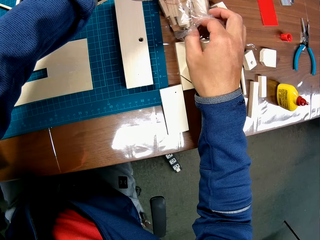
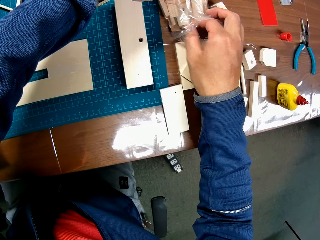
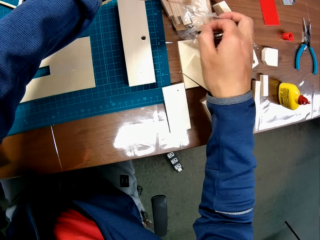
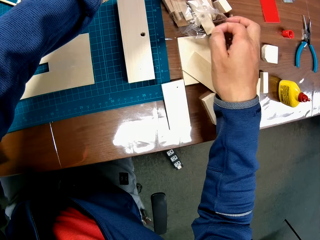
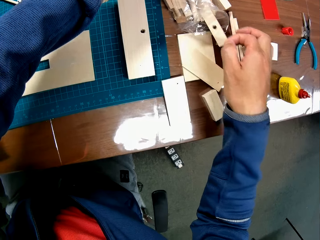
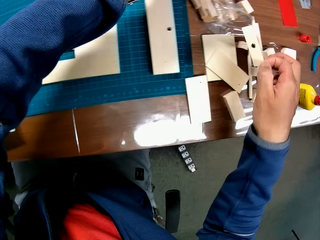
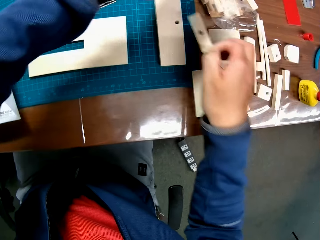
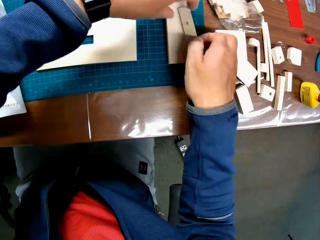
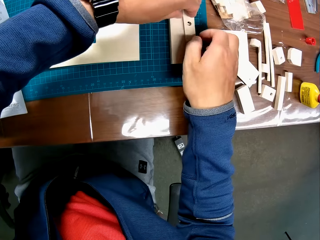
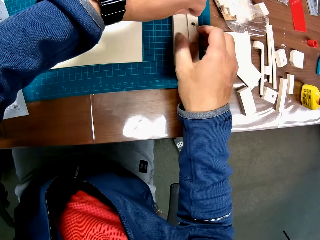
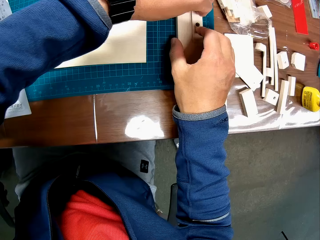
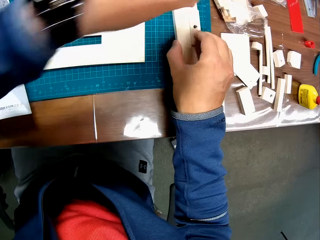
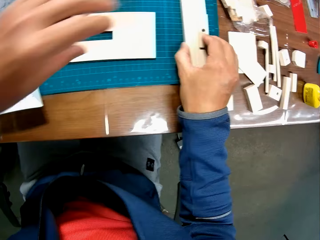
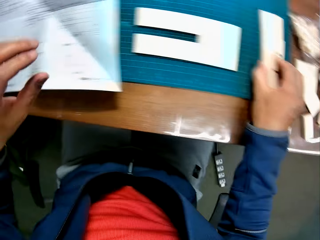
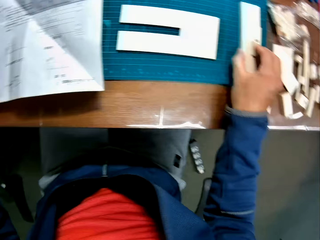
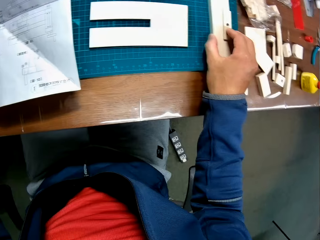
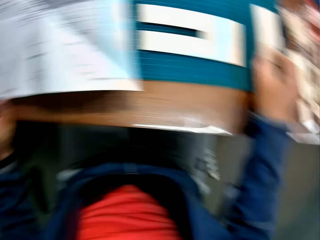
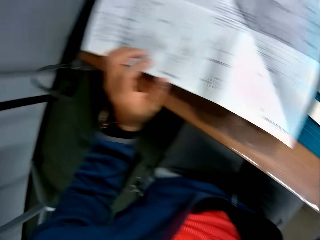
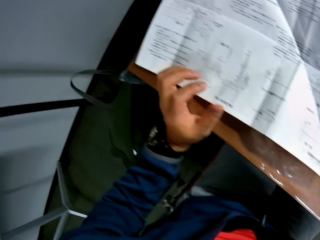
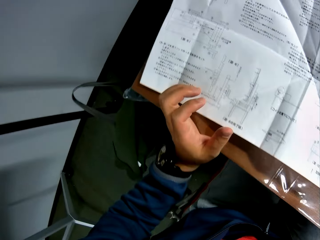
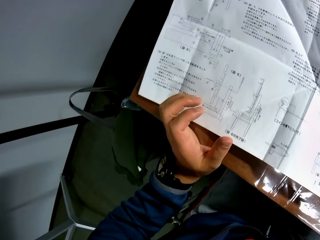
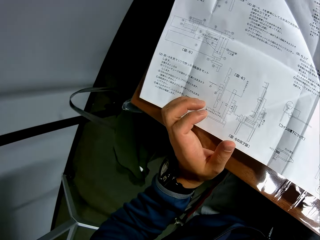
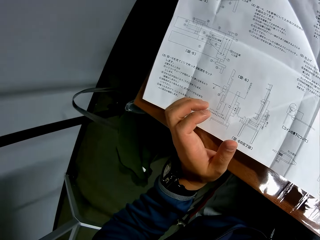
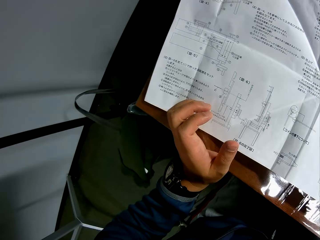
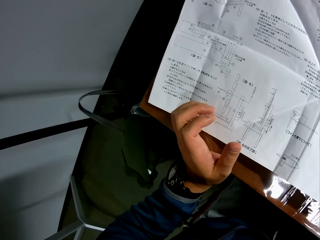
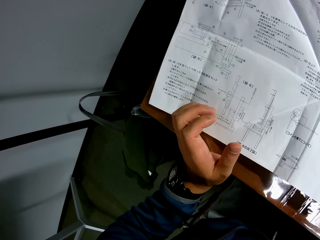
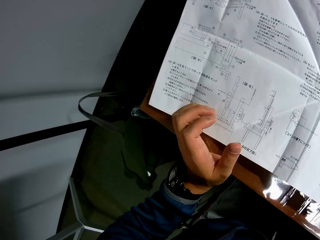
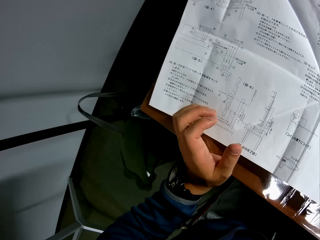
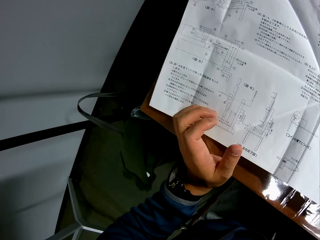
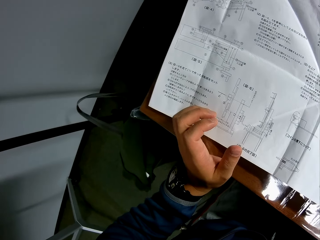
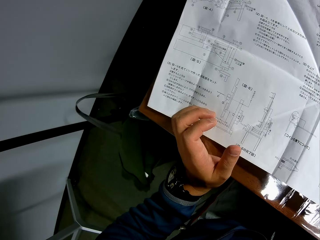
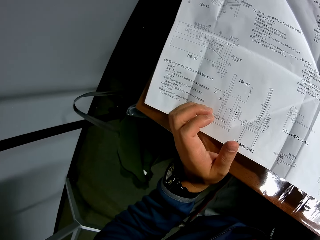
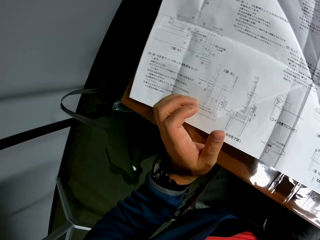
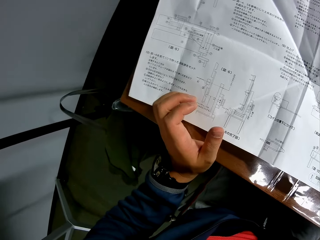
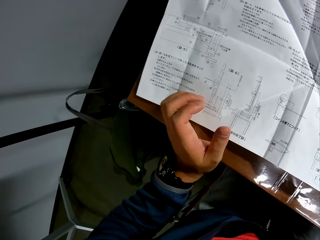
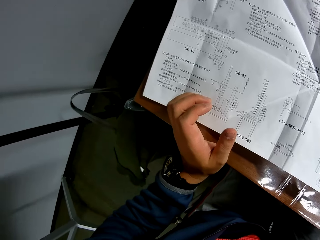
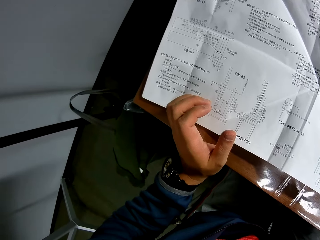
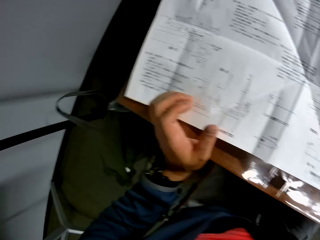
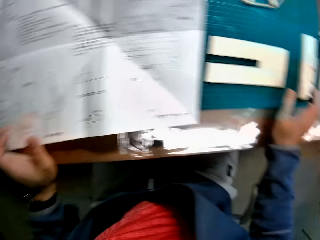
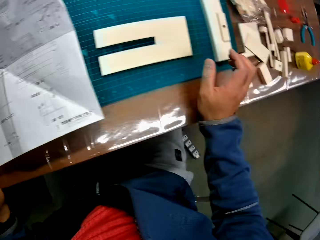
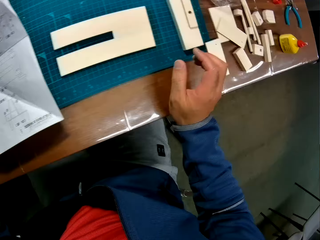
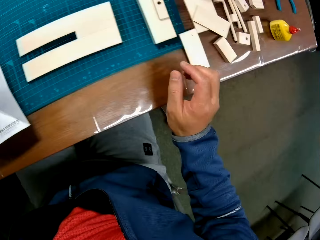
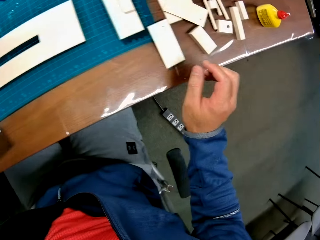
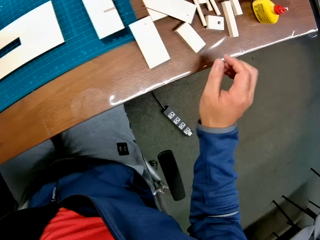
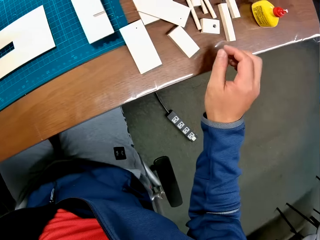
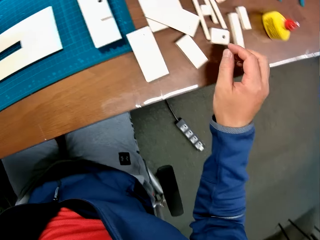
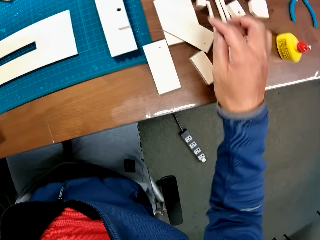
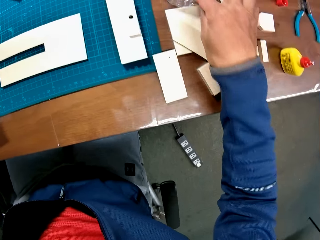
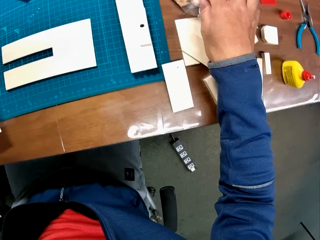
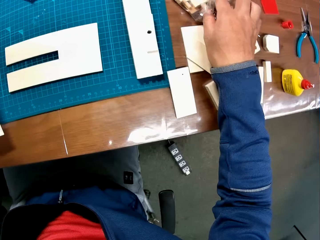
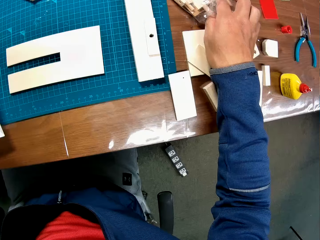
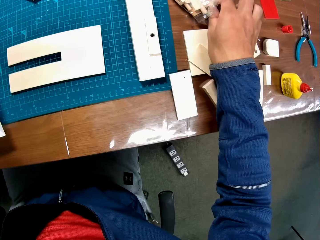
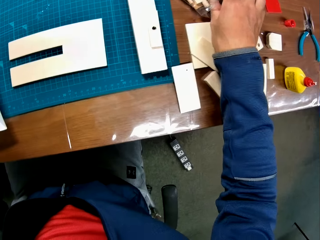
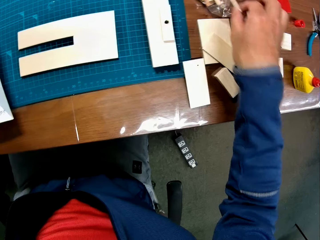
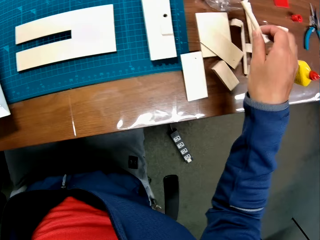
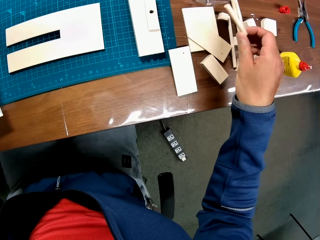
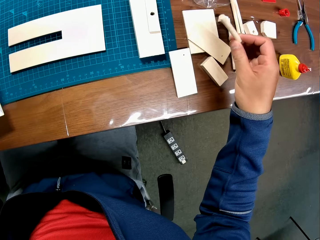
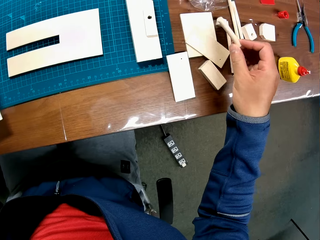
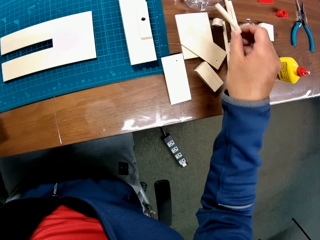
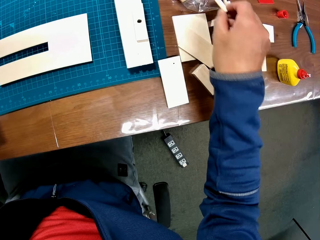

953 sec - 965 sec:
The camera wearer places the model piece on the model piece on the green sheet. They put together the woodcraft chips. They look towards the instruction manual on the table. They remove a model piece from the nylon of model pieces.

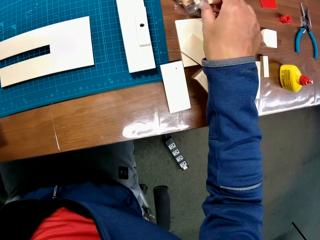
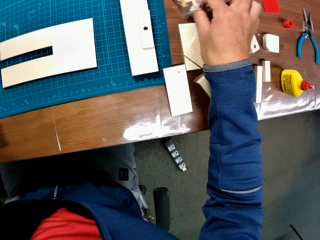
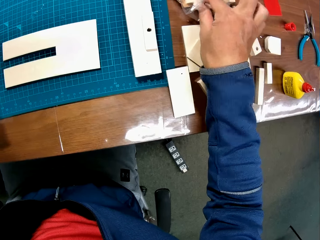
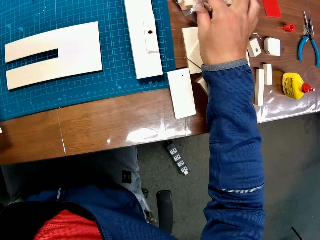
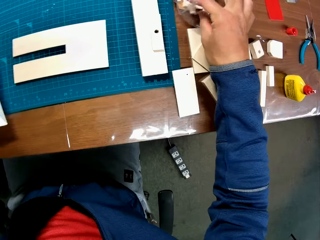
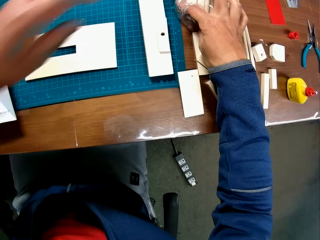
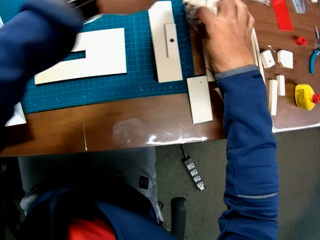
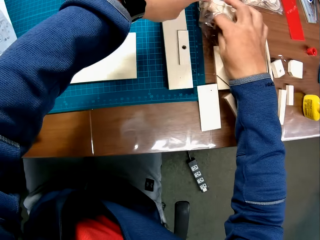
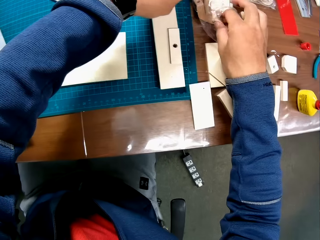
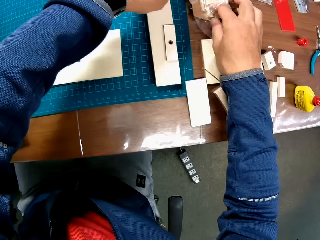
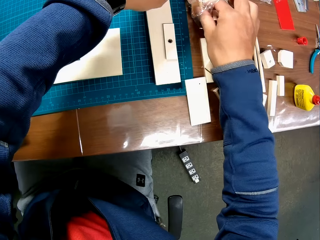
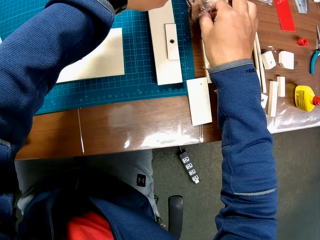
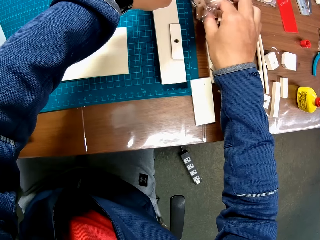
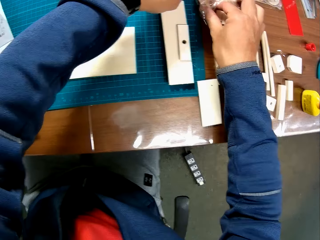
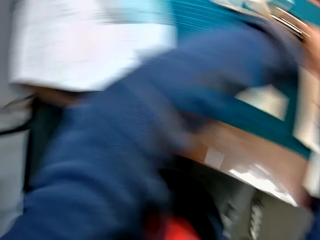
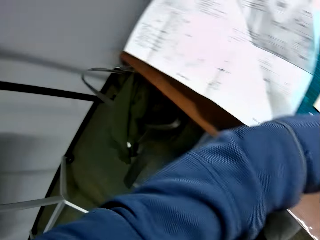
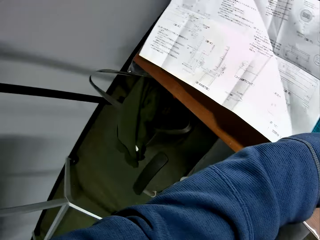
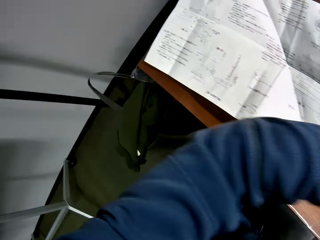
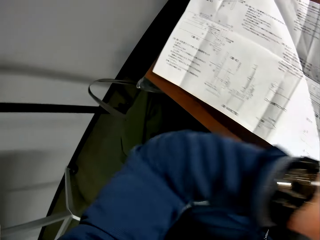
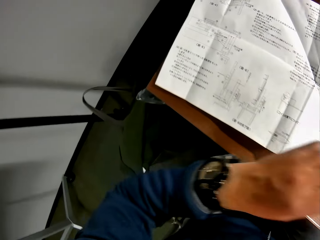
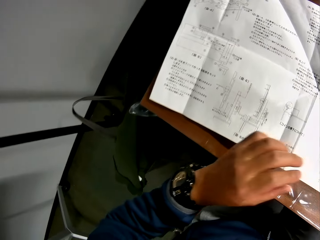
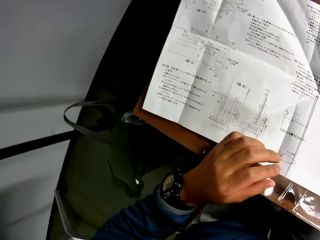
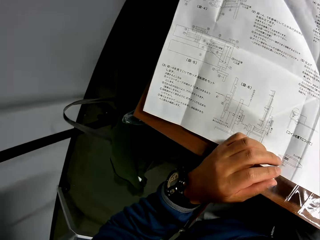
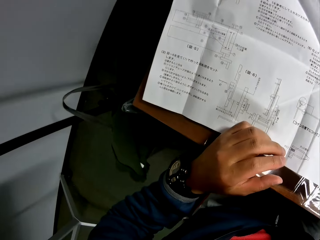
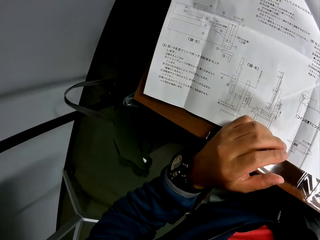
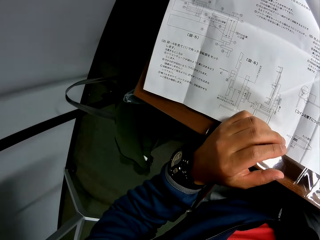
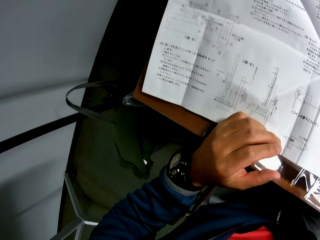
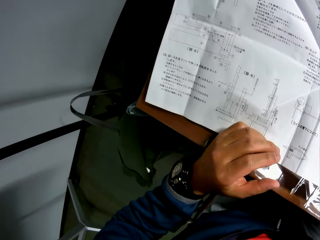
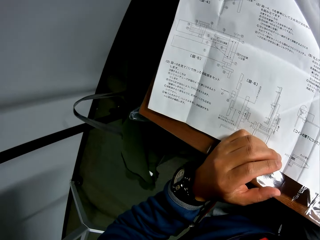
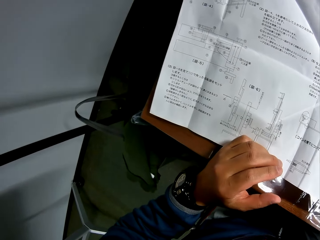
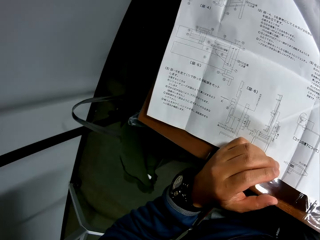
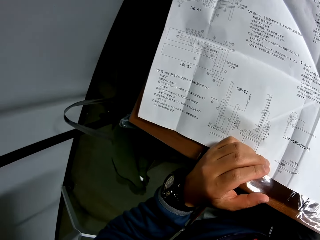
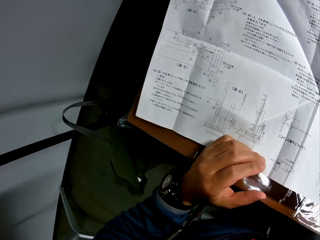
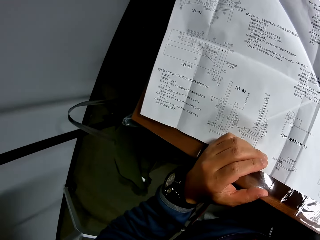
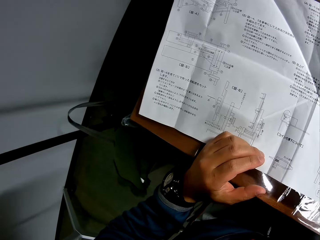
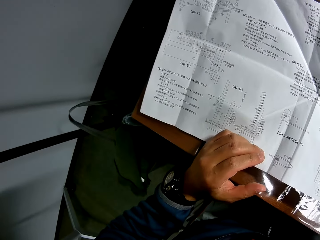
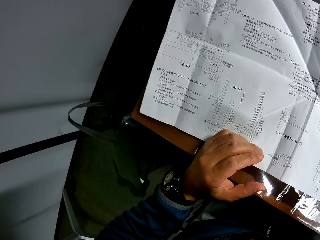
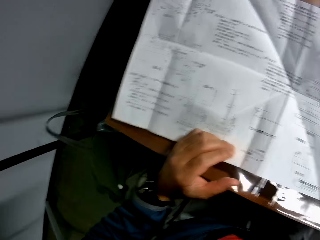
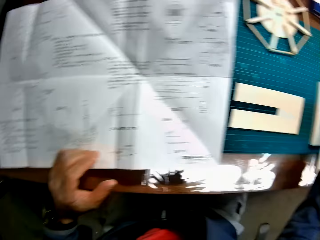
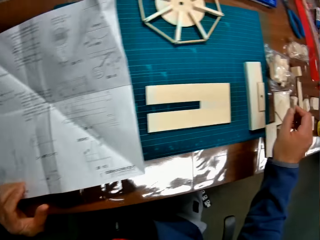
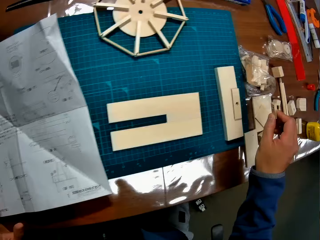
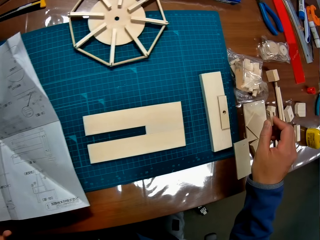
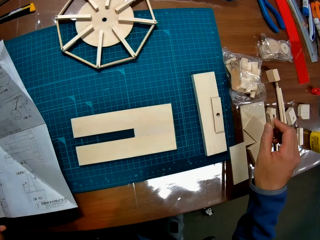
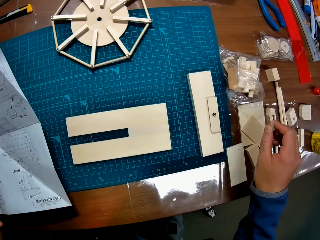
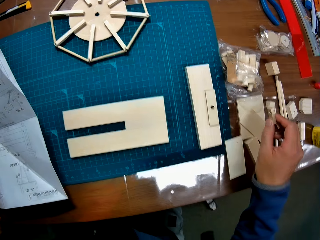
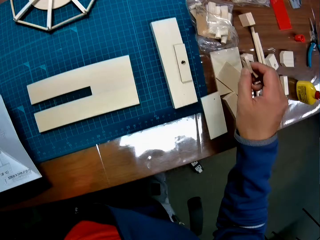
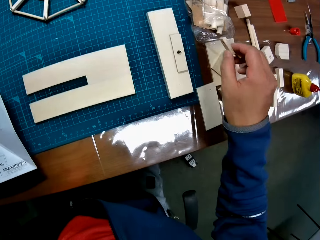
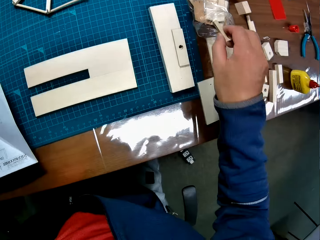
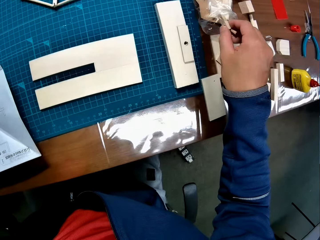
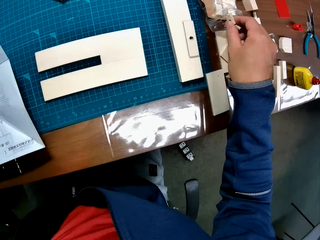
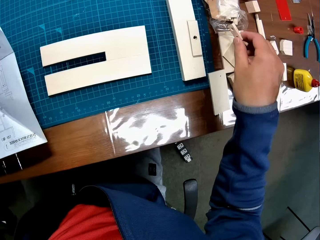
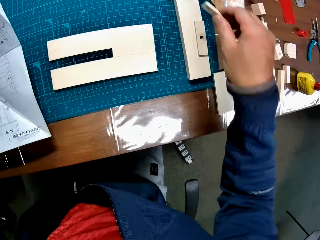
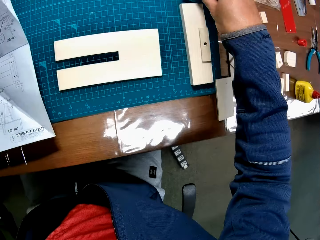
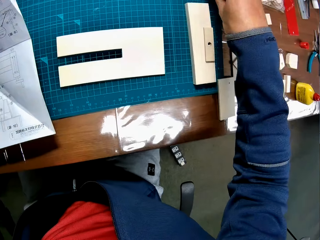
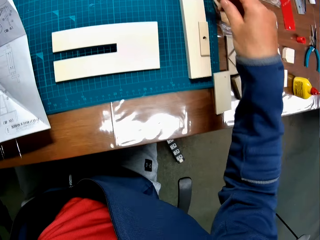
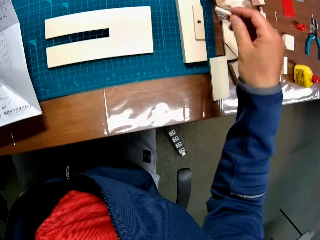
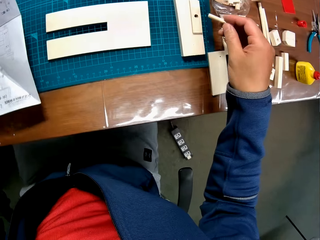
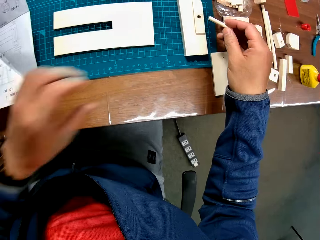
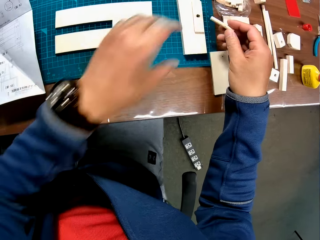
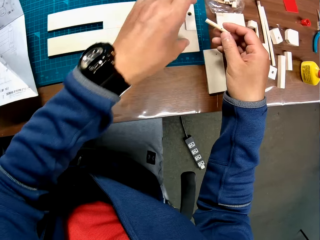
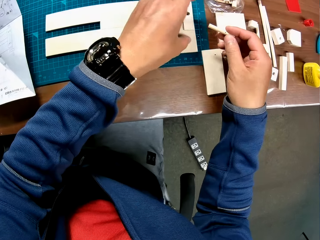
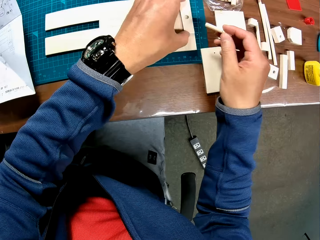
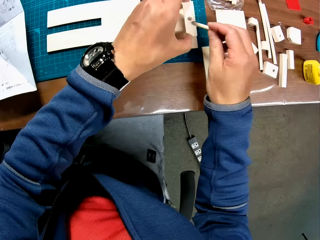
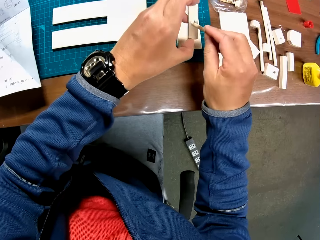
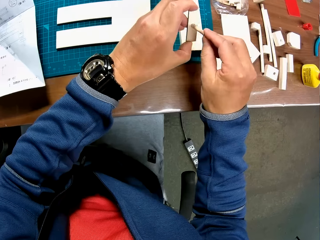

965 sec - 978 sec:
The camera wearer returns the model piece back to its nylon. He removes another model piece from the nylon of model pieces and supports the nylon of model pieces with his left hand. He looks towards the instruction manual on the table. He places his left hand on the table. He looks around. He drops the model piece on the green sheet. He picks up another model piece from the green sheet. He picks up a model piece on another model piece on the green sheet.
